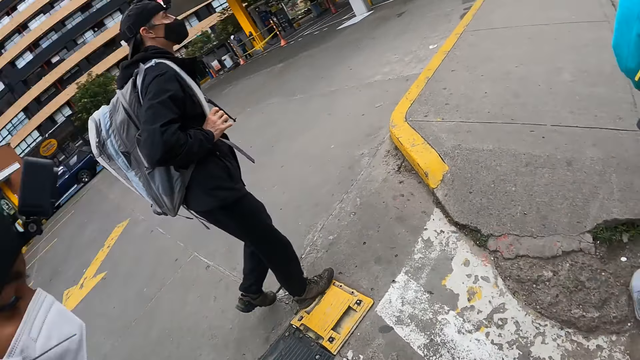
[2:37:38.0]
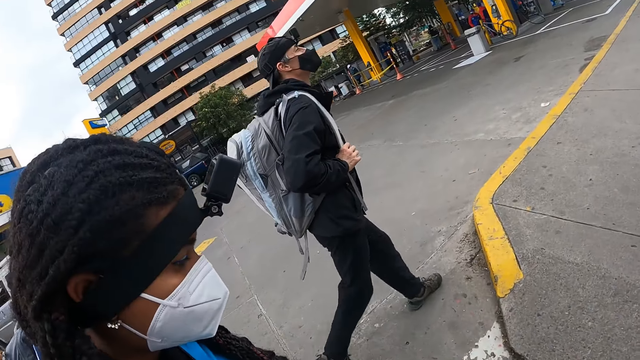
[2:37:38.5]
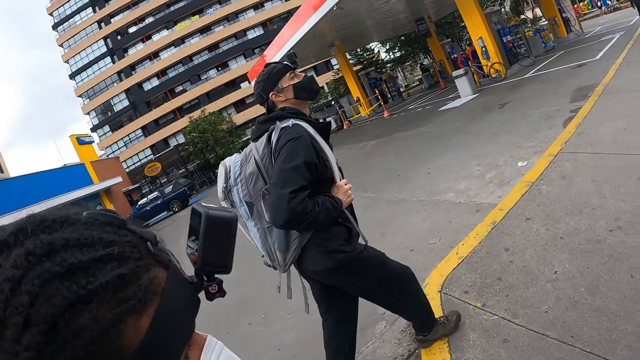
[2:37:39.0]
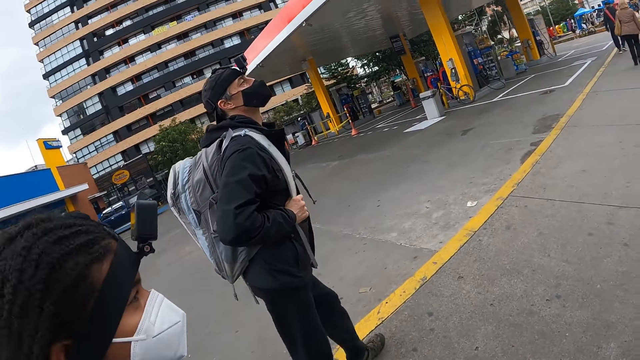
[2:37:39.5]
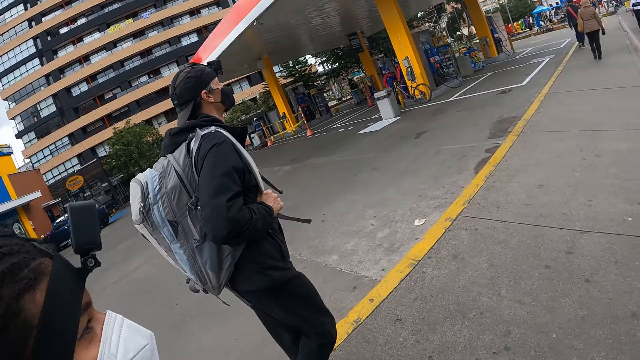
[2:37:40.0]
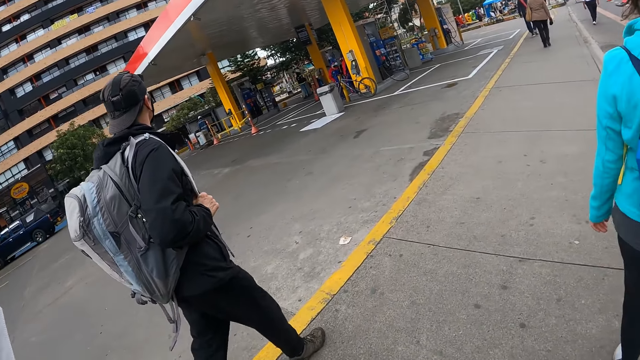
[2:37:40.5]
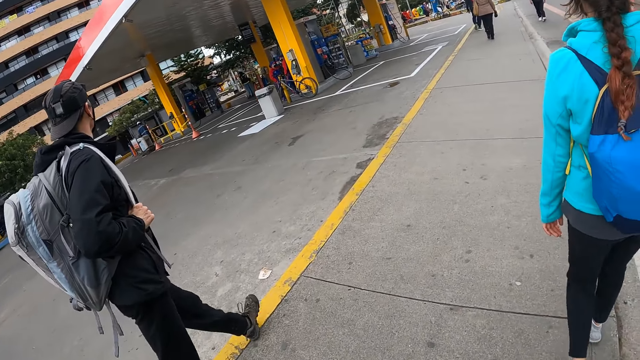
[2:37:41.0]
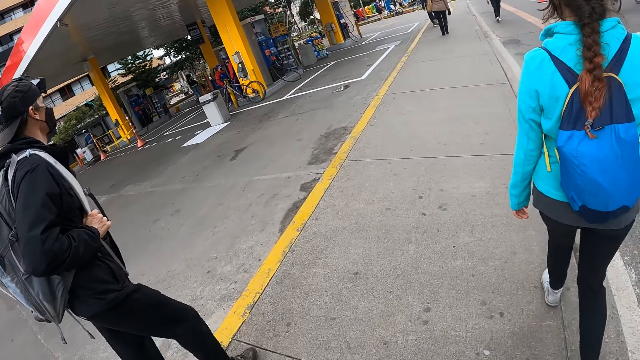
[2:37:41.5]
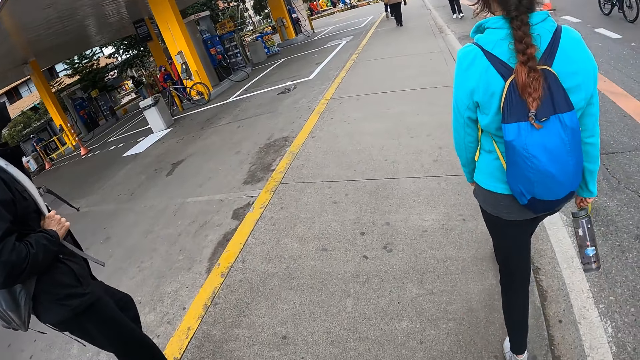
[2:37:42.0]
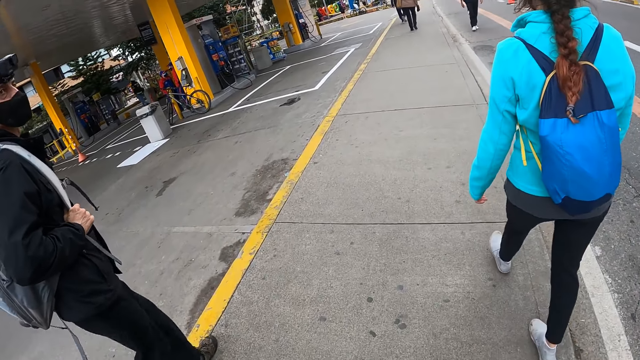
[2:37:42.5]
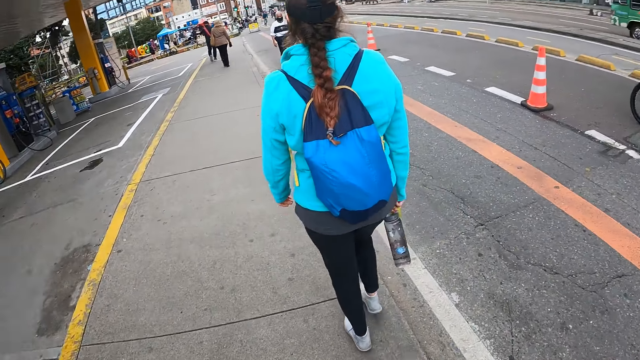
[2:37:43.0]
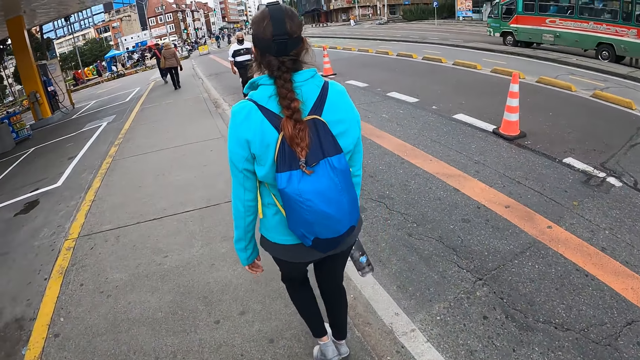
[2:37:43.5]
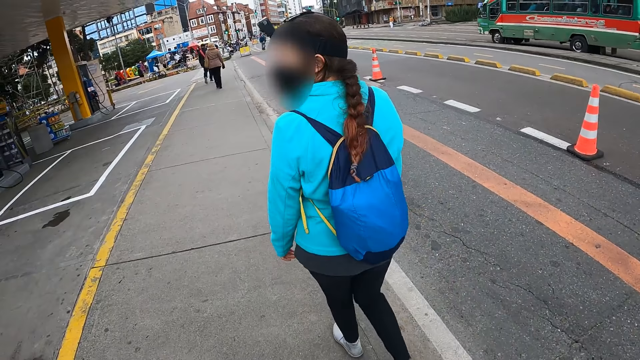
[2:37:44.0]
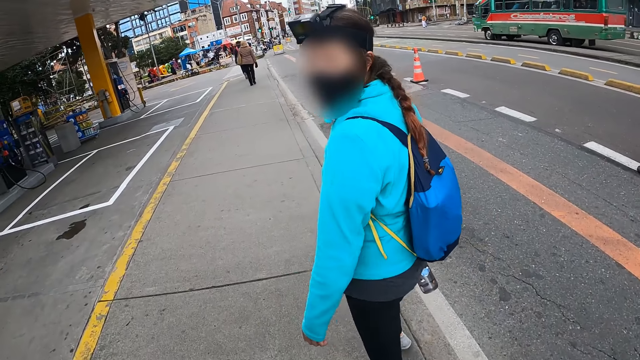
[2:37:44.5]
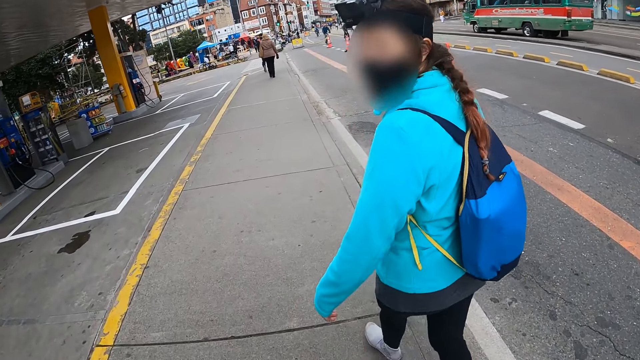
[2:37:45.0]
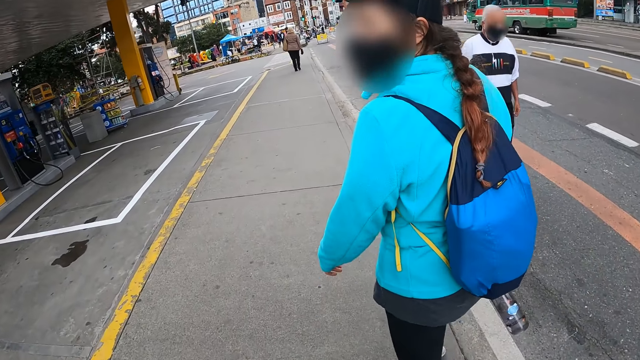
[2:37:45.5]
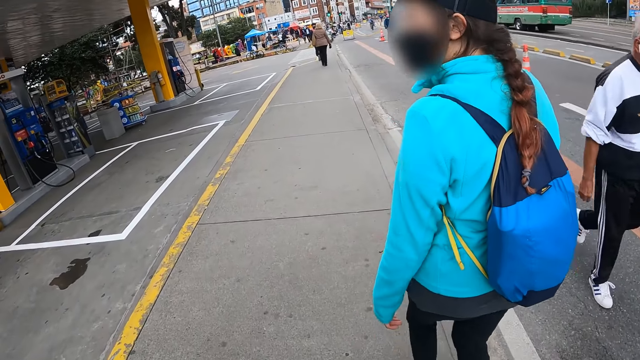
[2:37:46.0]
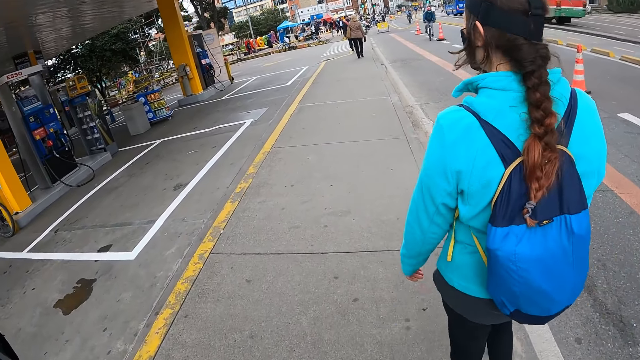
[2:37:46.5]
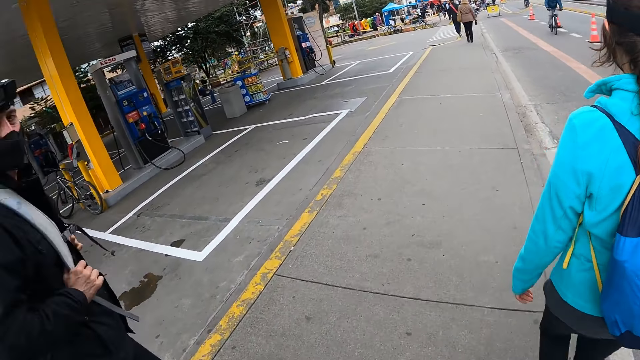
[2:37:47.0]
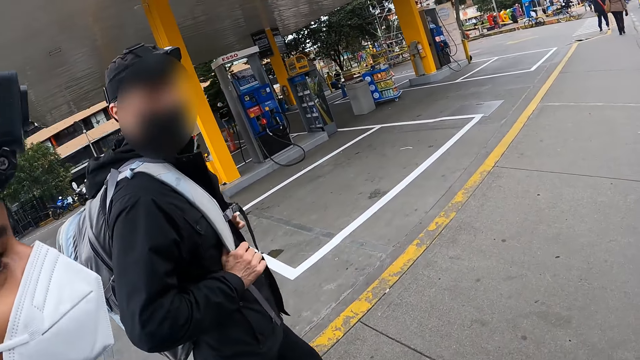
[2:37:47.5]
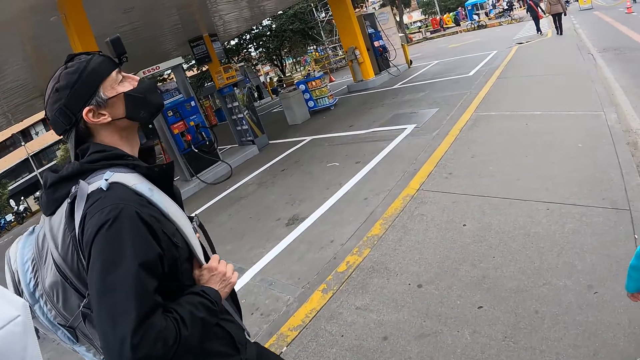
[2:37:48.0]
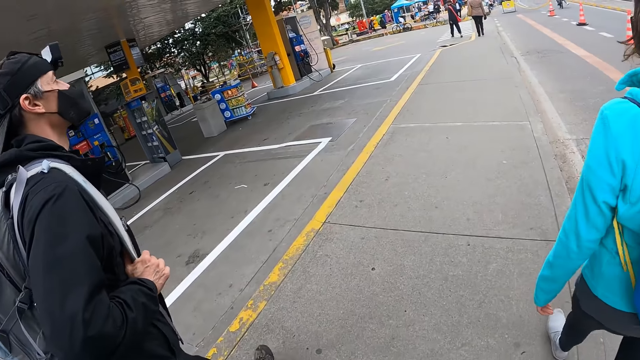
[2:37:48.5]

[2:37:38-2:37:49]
The camera wearer interacts with a woman, another woman, another woman and a man. Another man walks past the camera wearer. The camera wearer looks at a man. Another man converses with the camera wearer.

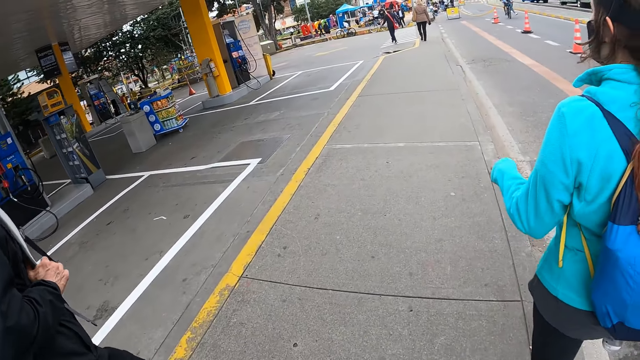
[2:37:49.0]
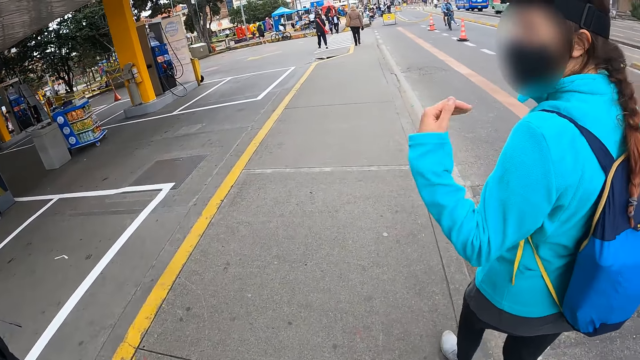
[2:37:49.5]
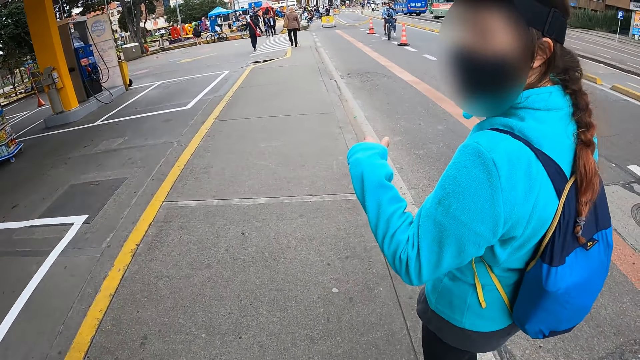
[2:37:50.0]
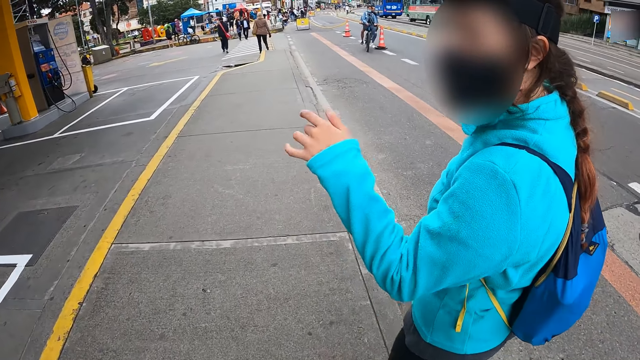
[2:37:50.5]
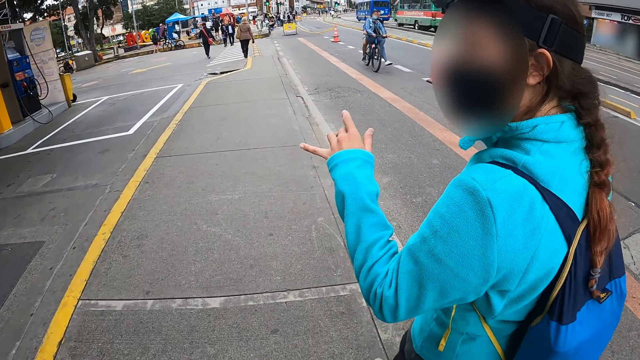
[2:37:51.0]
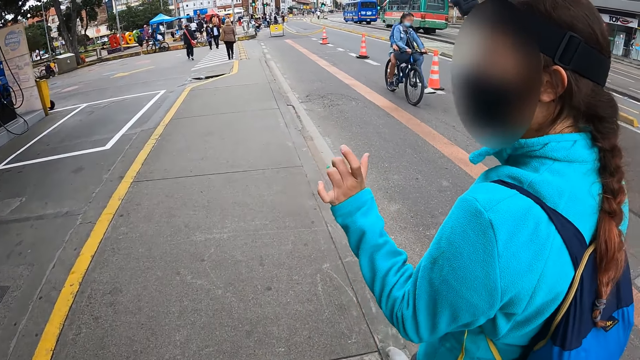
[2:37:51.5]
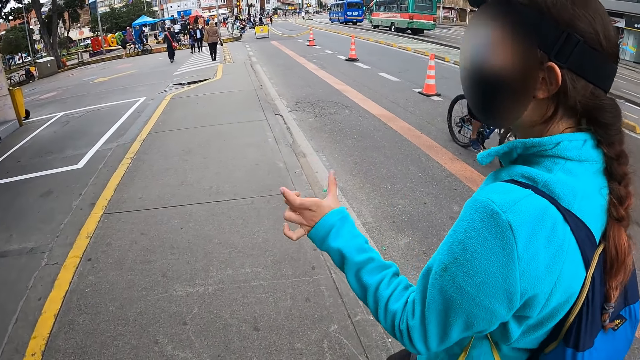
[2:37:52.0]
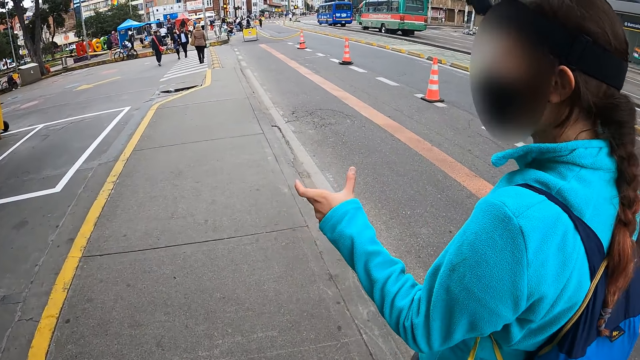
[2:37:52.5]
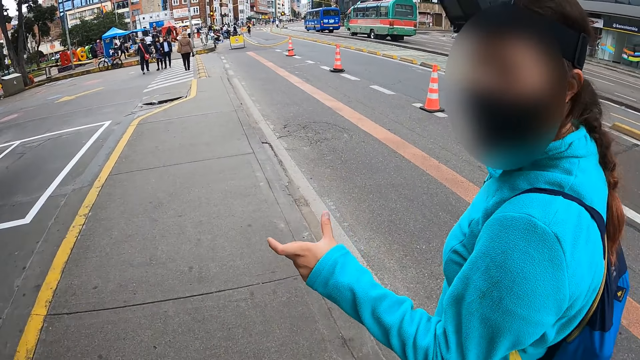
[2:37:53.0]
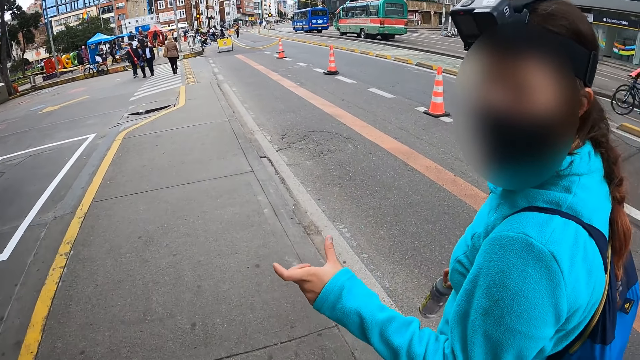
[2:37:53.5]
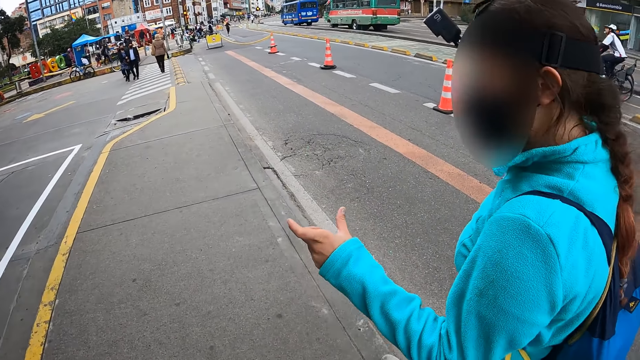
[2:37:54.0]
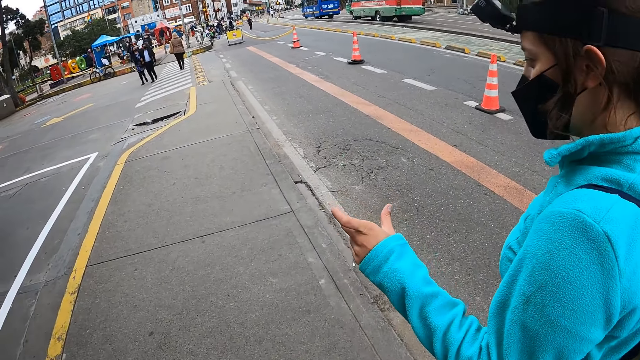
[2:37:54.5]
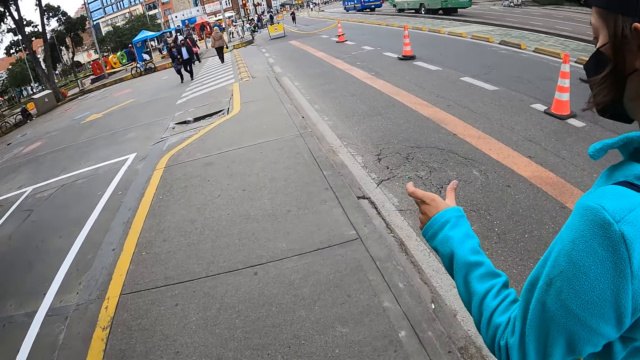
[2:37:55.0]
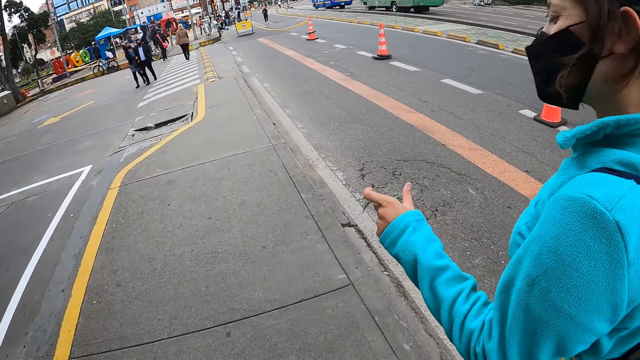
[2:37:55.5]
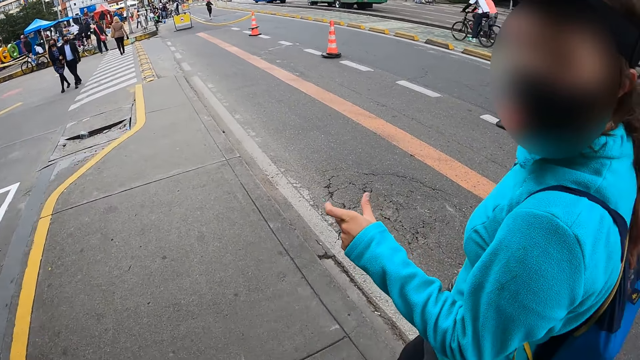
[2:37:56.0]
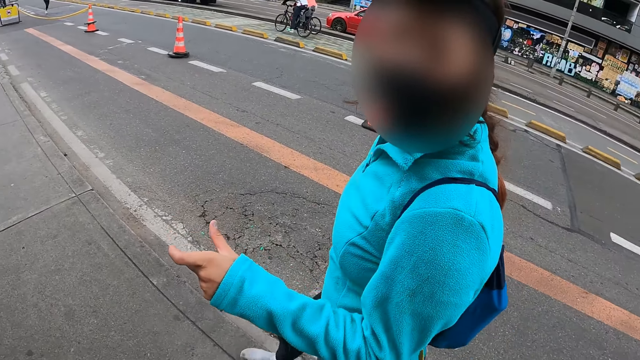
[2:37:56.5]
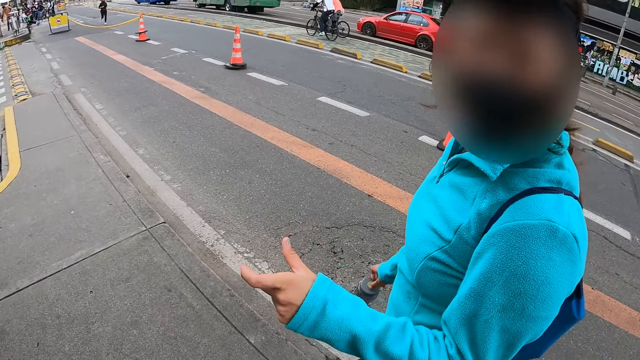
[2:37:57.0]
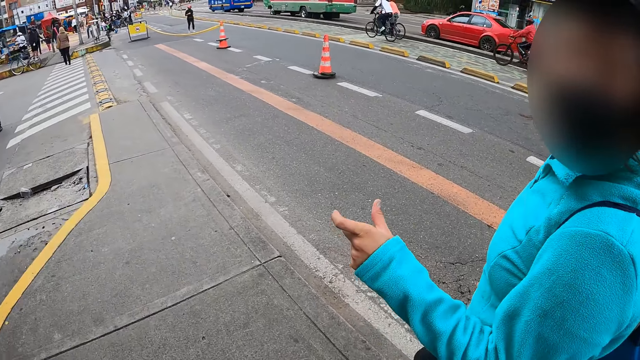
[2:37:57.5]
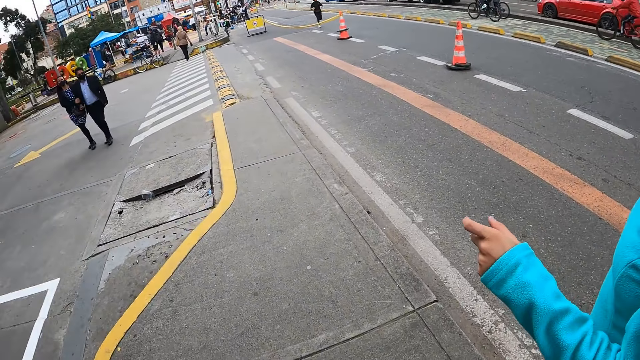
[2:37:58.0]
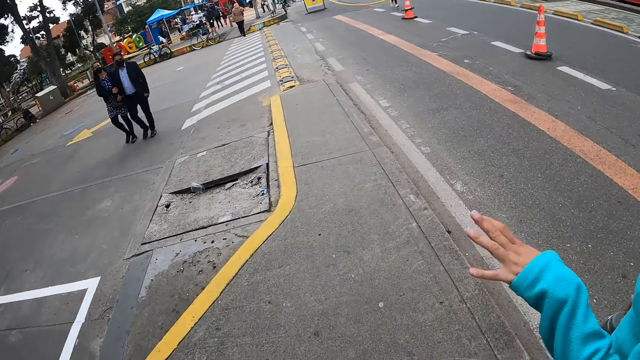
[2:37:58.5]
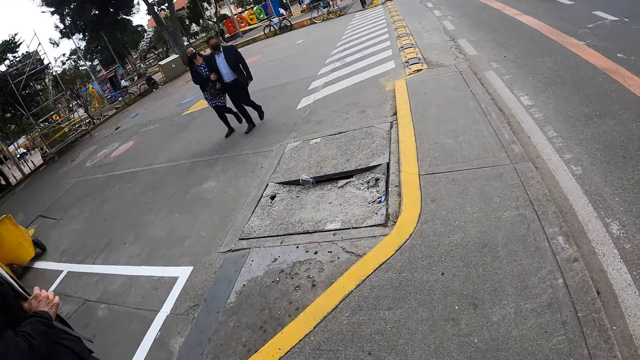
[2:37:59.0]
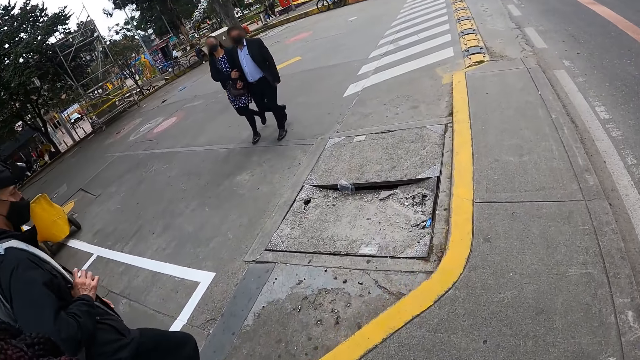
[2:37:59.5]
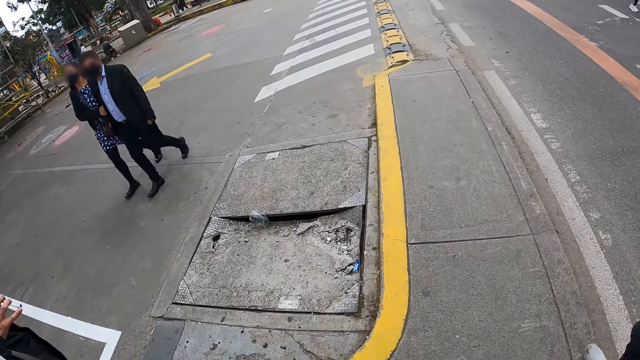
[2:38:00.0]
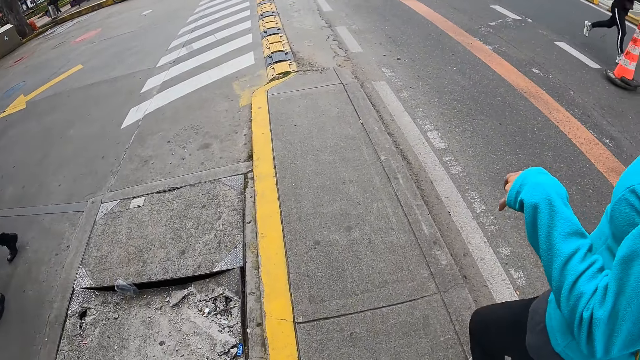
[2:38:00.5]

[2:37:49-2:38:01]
A woman converses with a man. The woman moves her left hand. A cyclist and another cyclist ride past the camera wearer. The woman converses with the camera wearer. The camera wearer looks at the woman. They look around the street. The man holds the schoolbag with his right hand. Another man and another woman walk past the camera wearer. Another woman jogs past the camera wearer.
